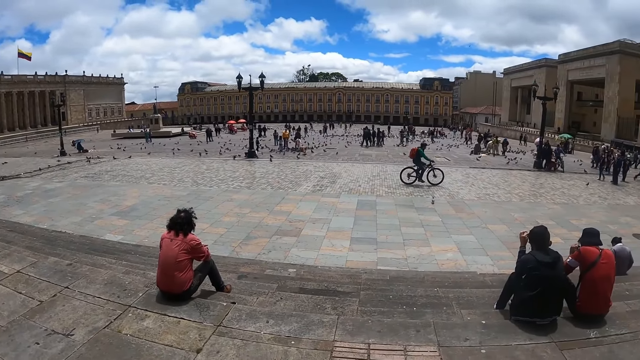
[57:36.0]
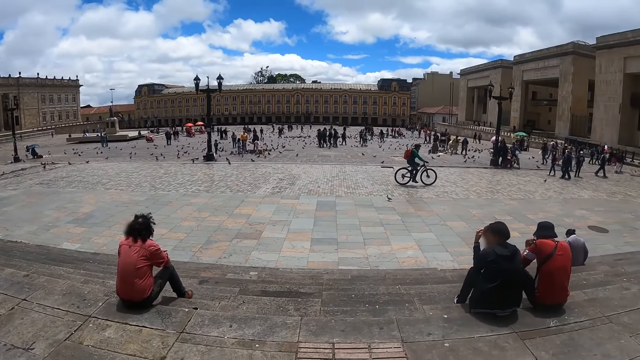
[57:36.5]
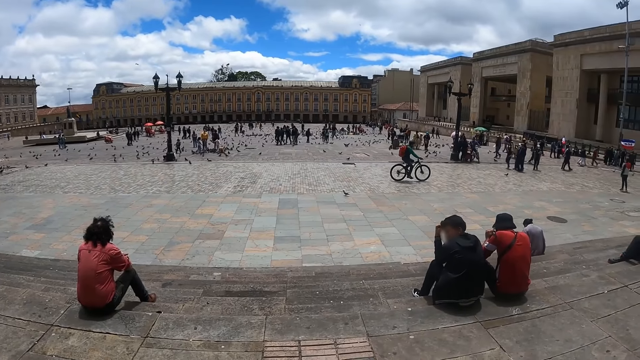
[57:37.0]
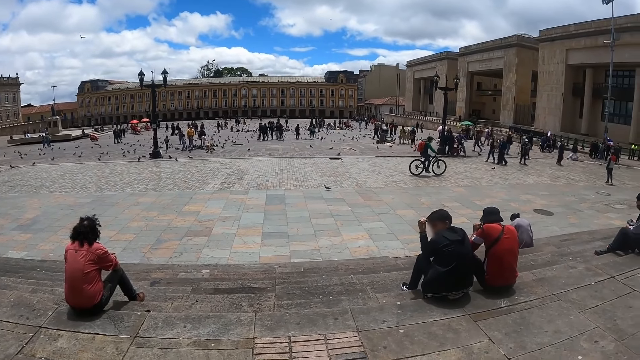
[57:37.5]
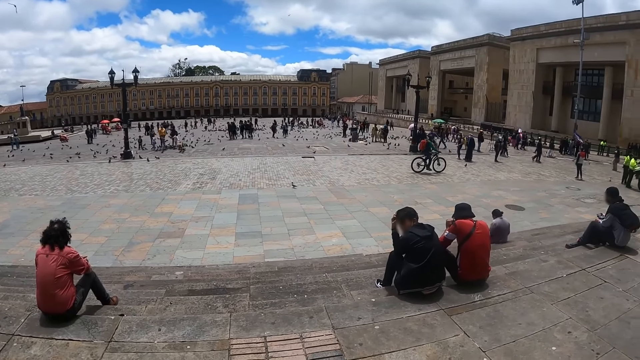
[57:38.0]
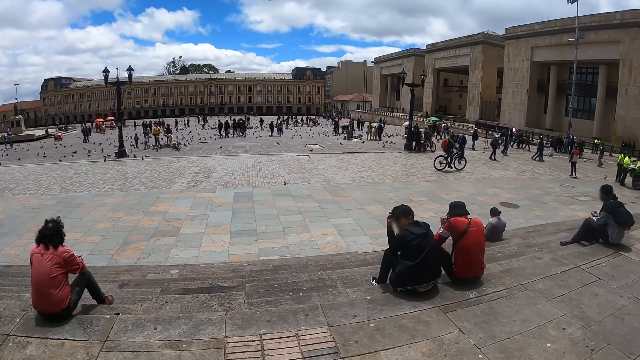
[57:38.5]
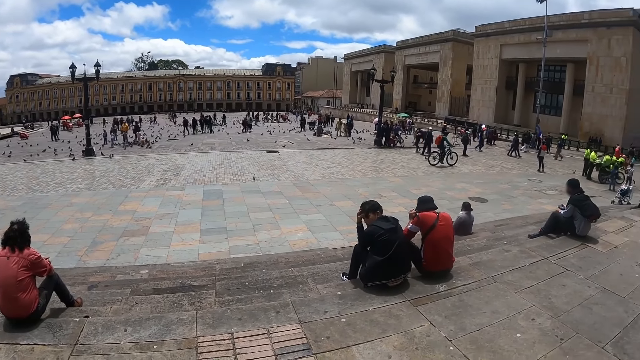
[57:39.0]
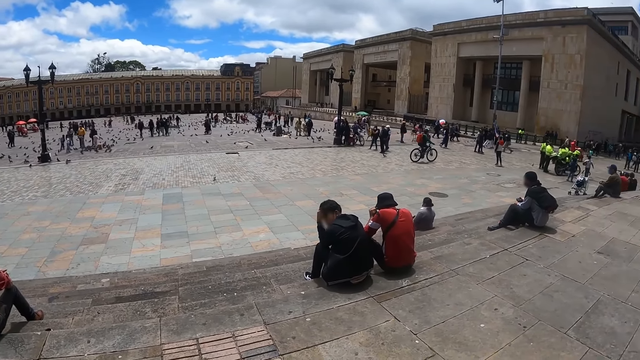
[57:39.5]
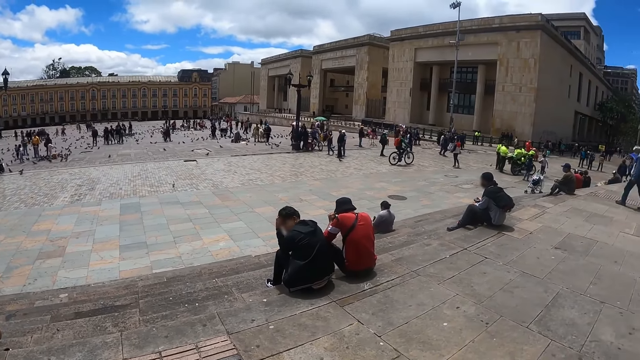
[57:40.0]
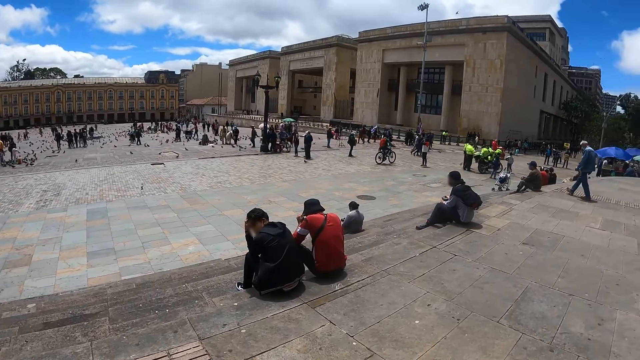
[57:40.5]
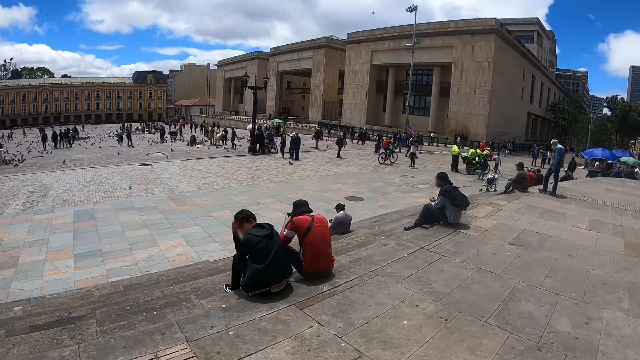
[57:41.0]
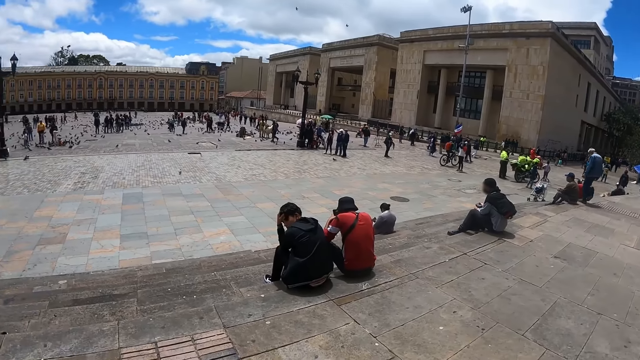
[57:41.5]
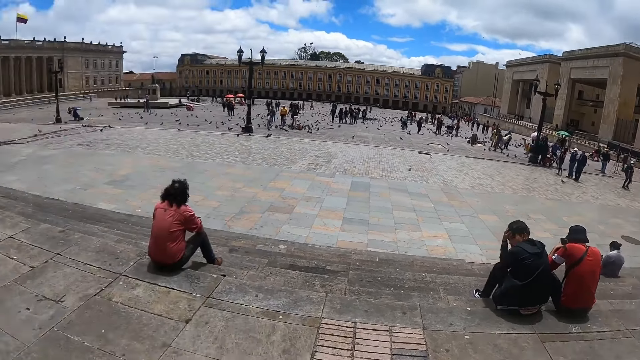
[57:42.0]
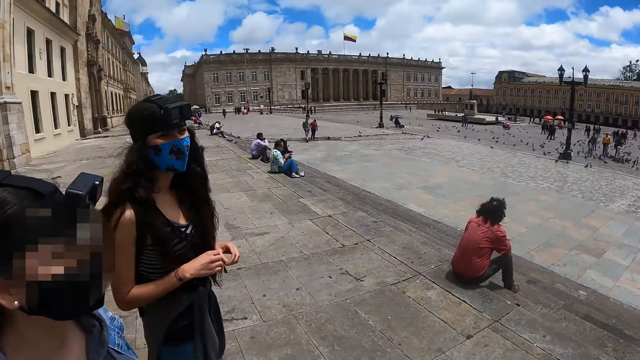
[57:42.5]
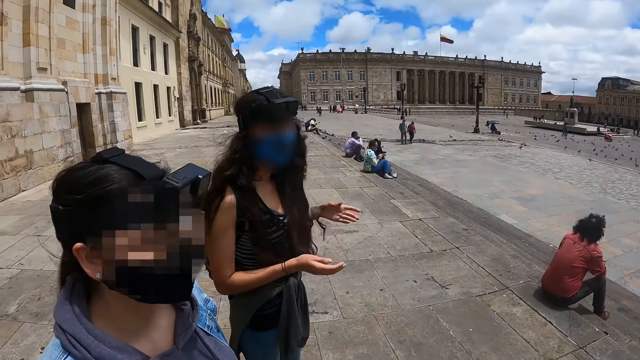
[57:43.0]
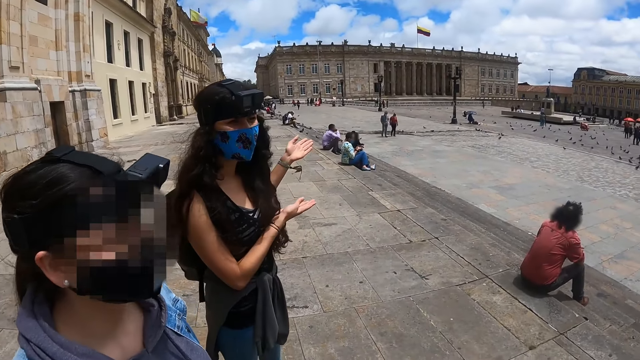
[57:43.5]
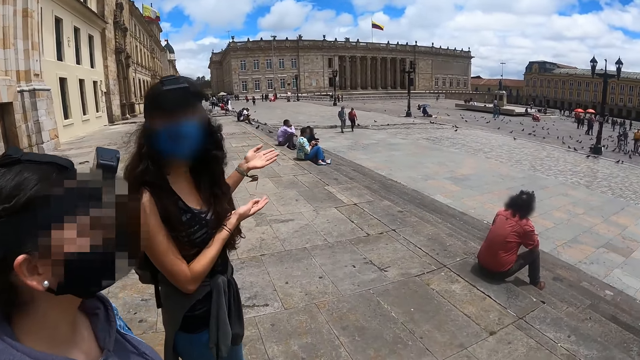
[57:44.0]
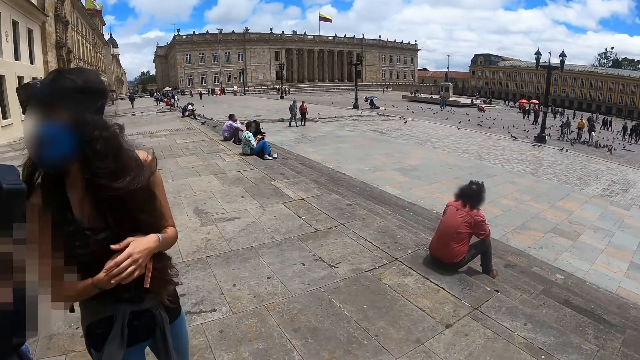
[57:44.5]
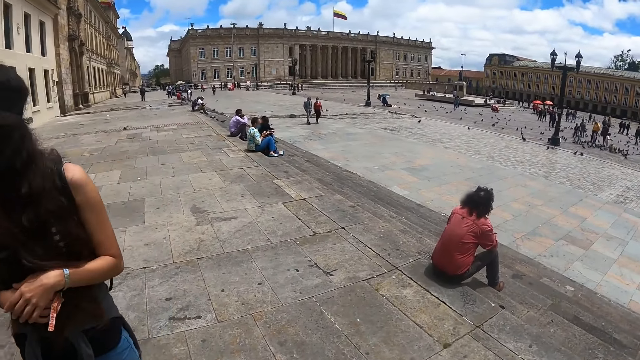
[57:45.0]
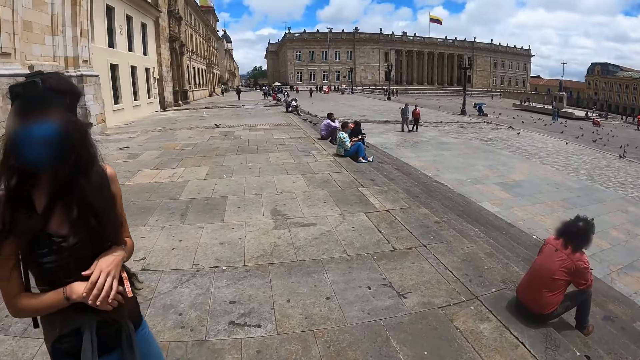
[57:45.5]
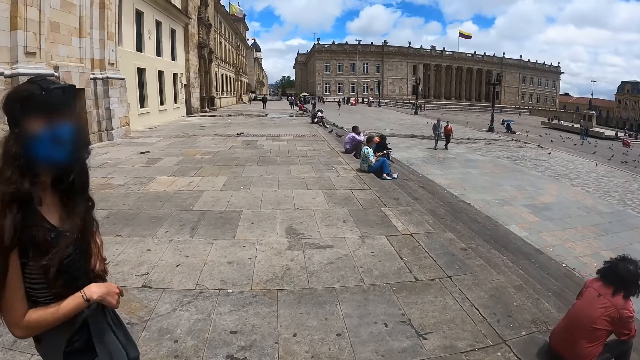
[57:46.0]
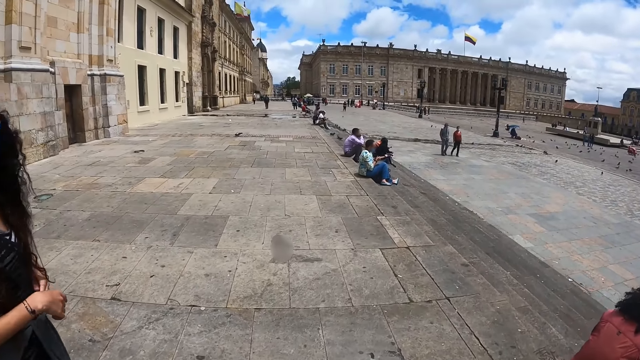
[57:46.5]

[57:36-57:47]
The camera wearer looks around. They look around again. A woman moves the hands.

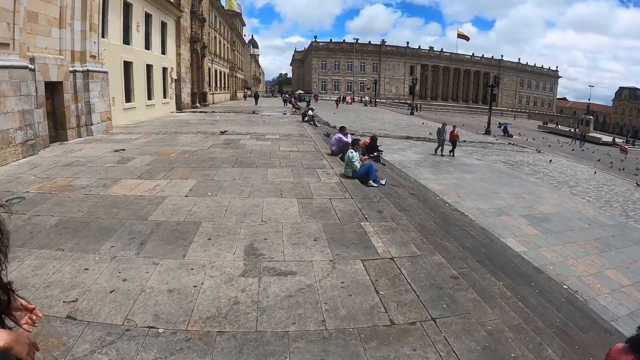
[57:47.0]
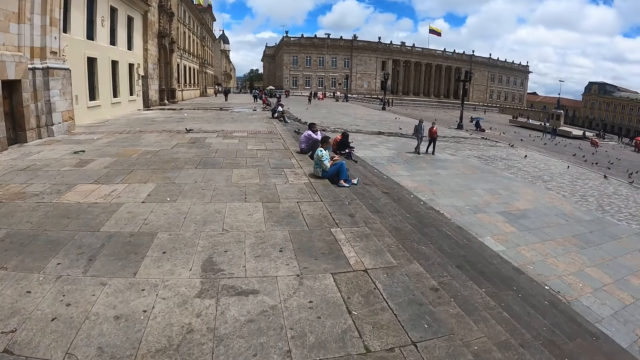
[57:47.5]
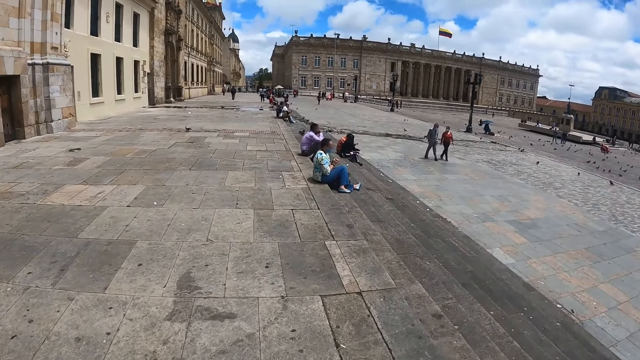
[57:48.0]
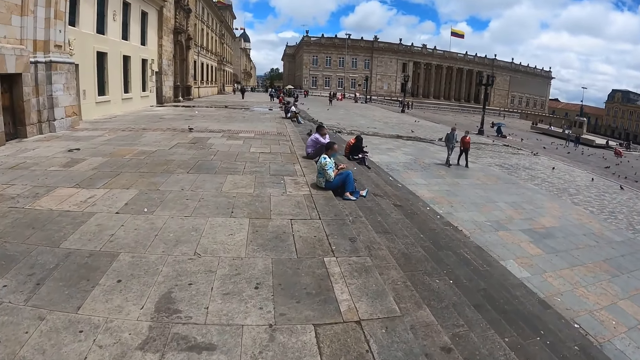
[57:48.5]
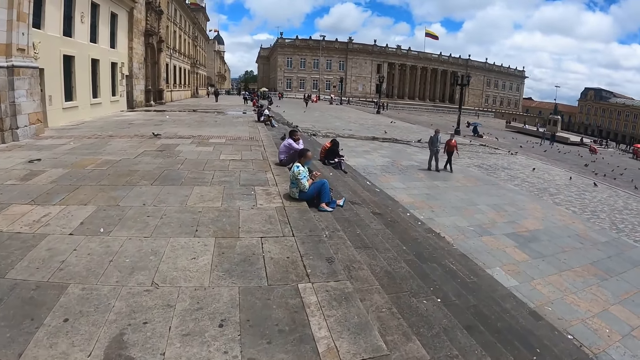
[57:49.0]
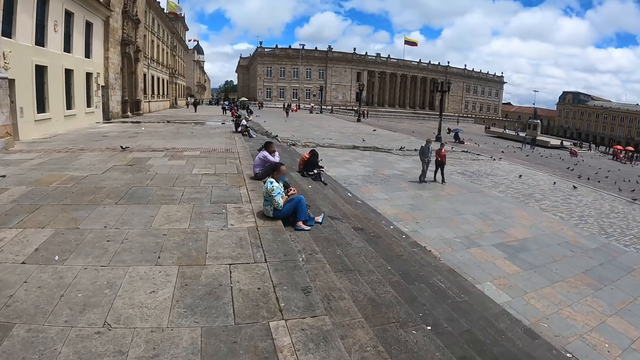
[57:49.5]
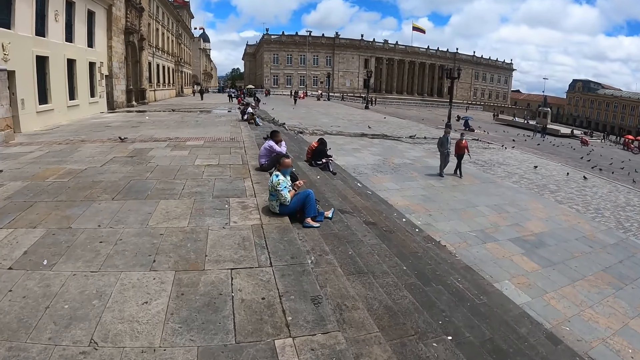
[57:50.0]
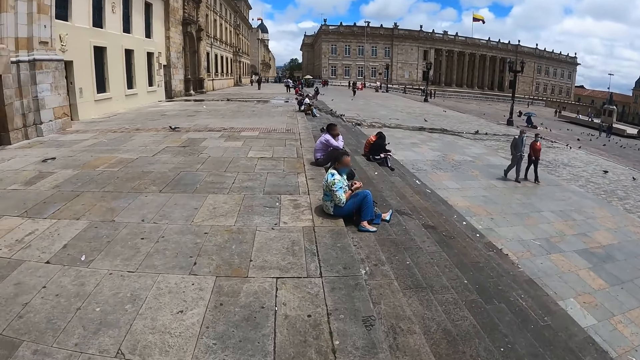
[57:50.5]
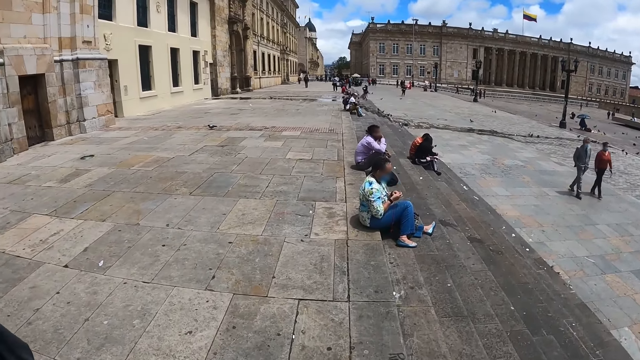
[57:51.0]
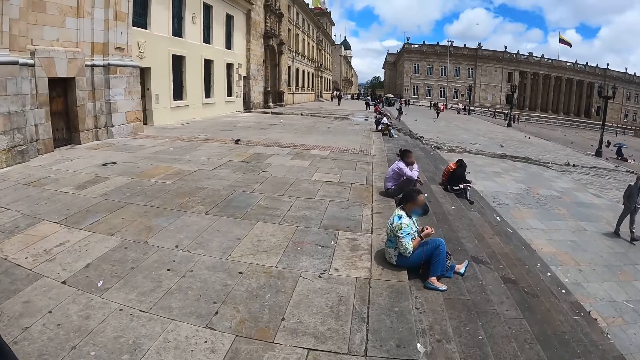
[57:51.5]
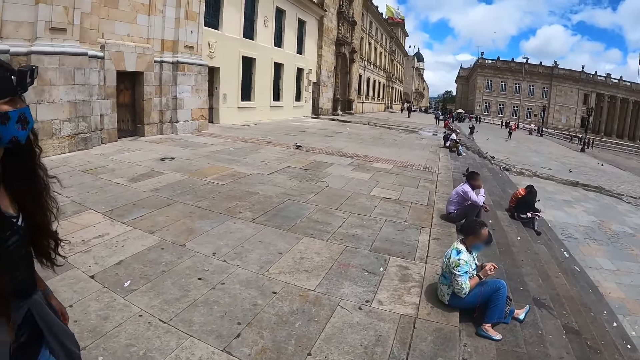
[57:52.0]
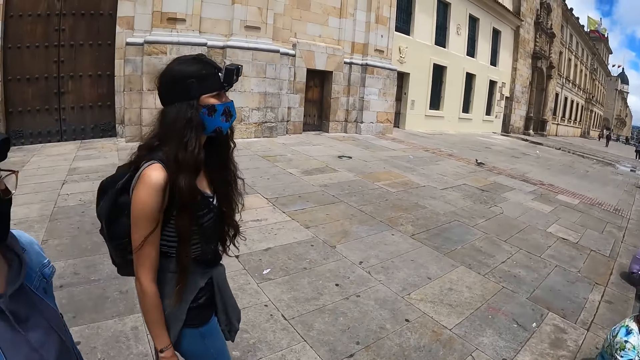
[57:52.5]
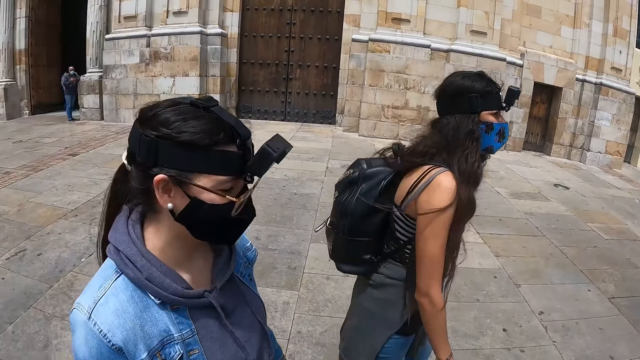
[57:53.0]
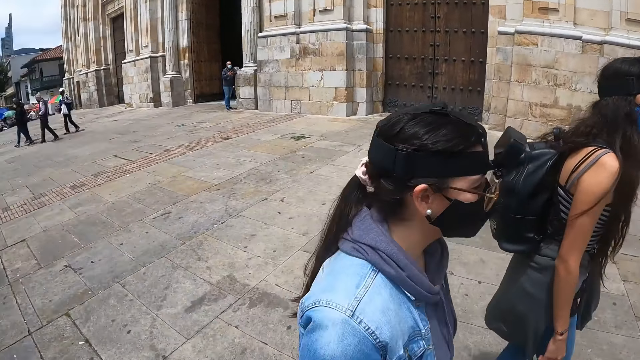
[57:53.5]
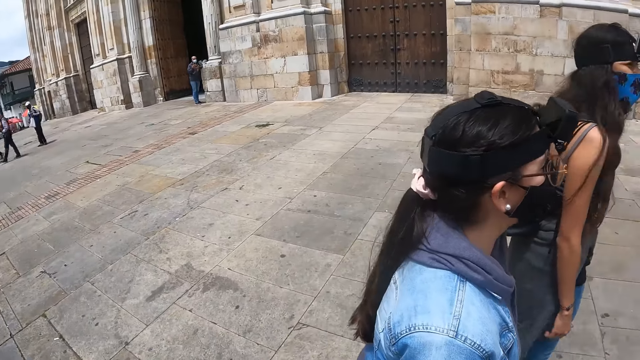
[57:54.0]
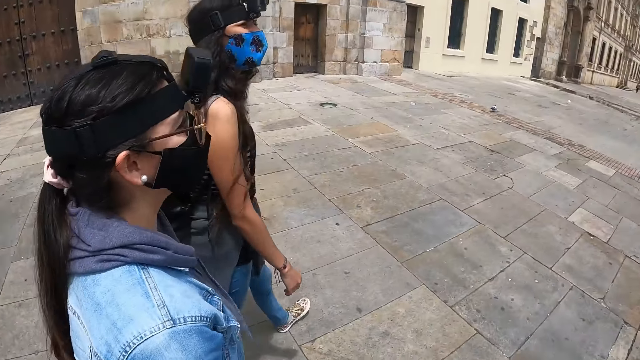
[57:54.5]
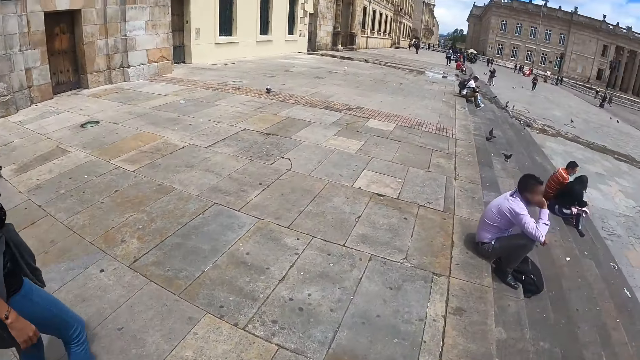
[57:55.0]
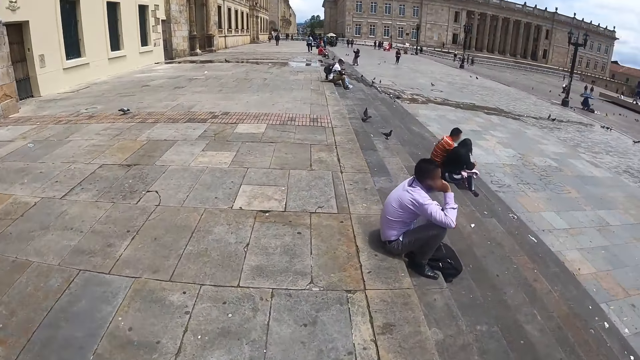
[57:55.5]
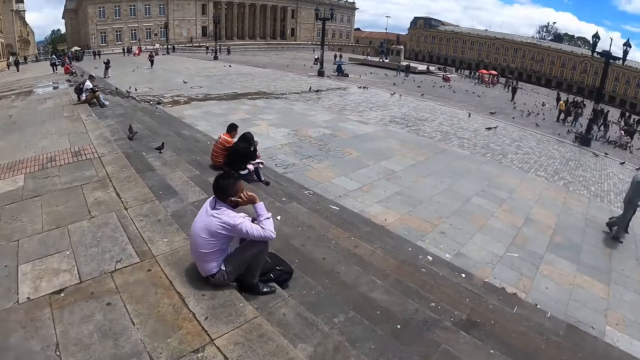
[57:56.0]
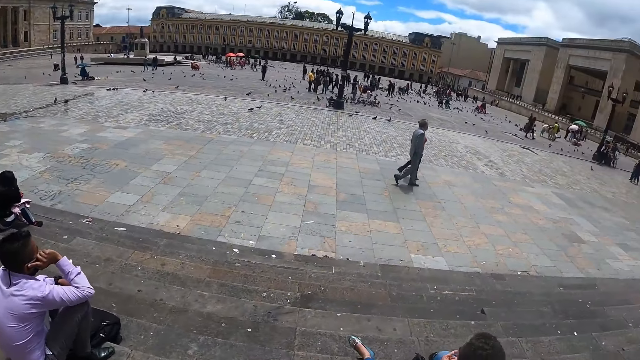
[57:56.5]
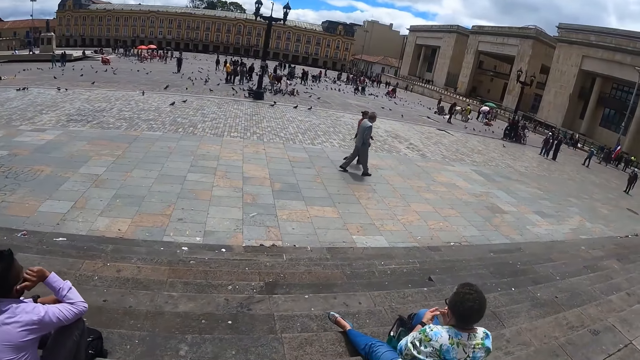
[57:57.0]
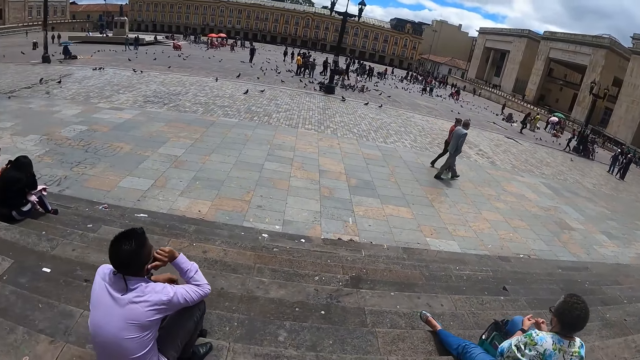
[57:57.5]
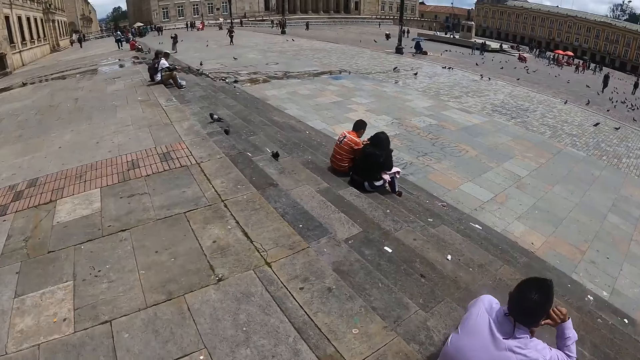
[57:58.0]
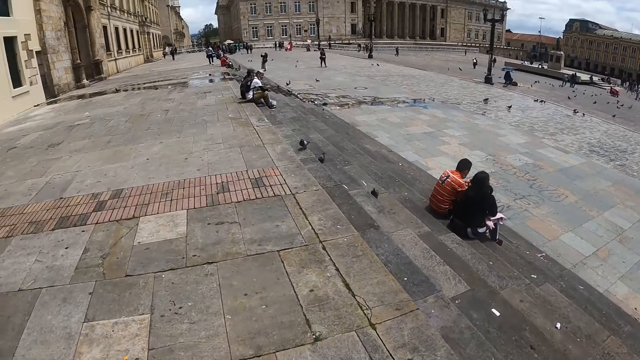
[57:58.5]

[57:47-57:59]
The camera wearer looks around. They walk around. They look around.
